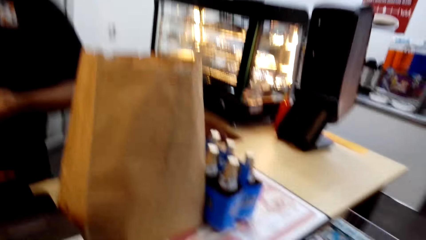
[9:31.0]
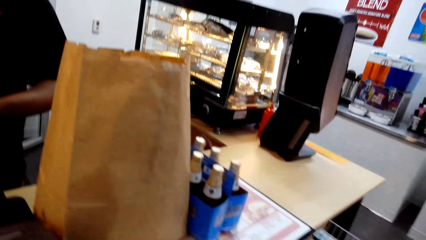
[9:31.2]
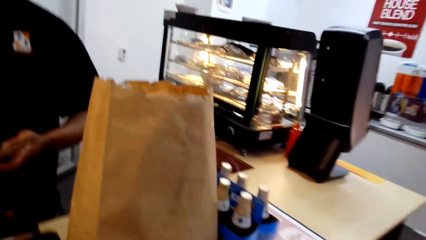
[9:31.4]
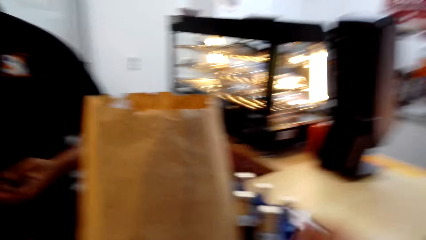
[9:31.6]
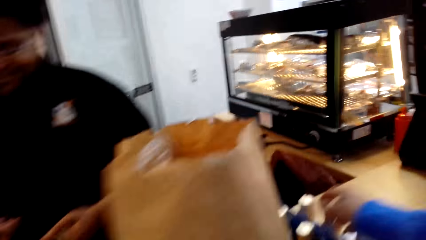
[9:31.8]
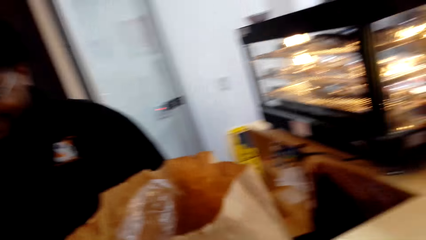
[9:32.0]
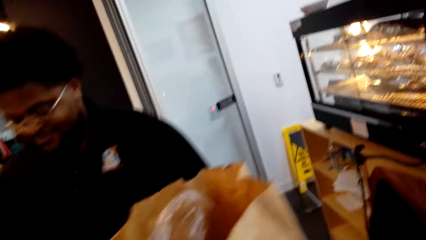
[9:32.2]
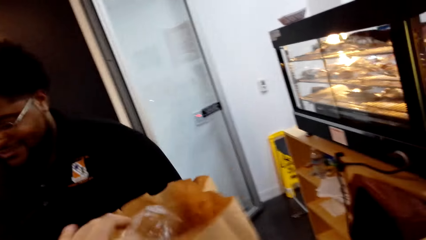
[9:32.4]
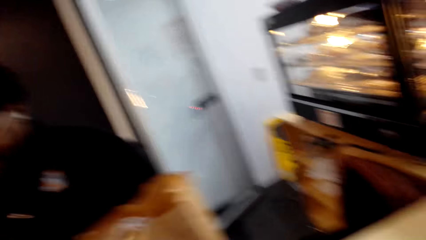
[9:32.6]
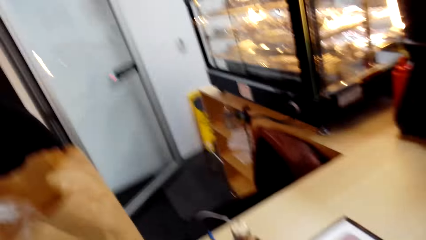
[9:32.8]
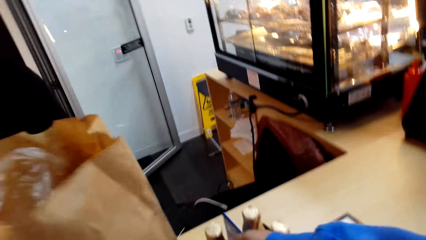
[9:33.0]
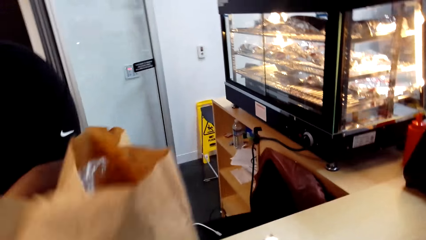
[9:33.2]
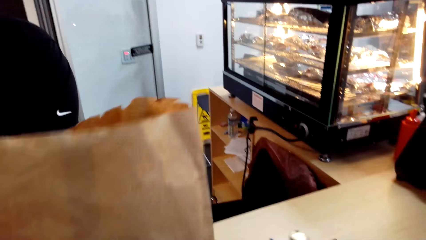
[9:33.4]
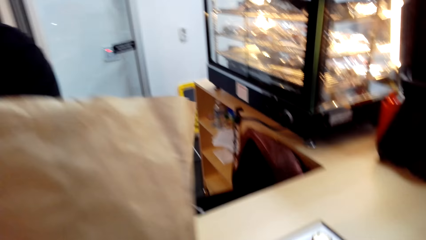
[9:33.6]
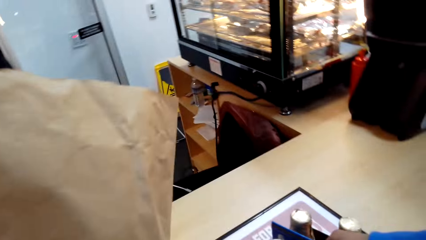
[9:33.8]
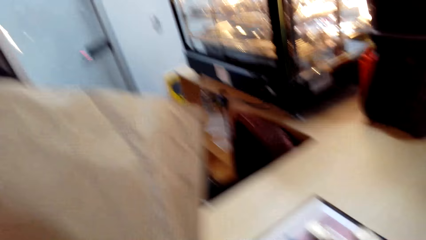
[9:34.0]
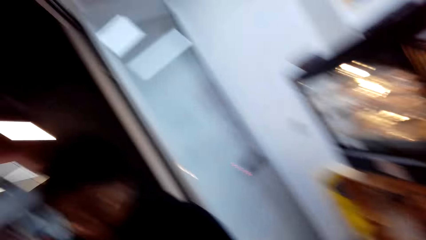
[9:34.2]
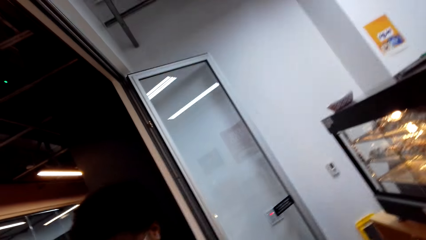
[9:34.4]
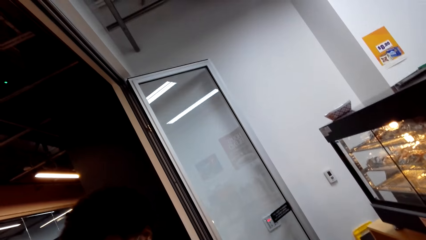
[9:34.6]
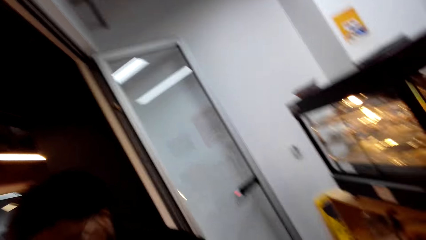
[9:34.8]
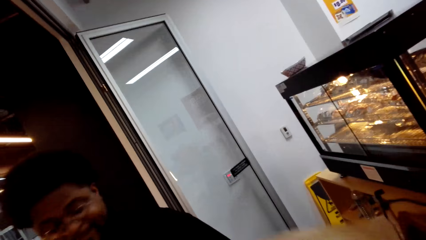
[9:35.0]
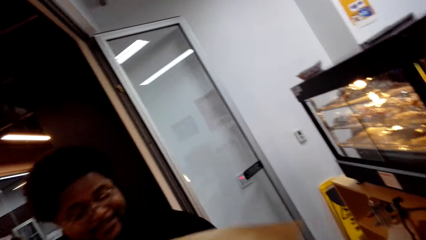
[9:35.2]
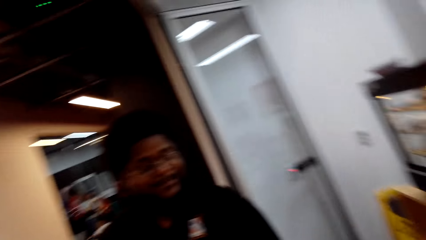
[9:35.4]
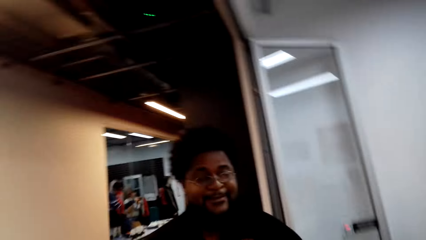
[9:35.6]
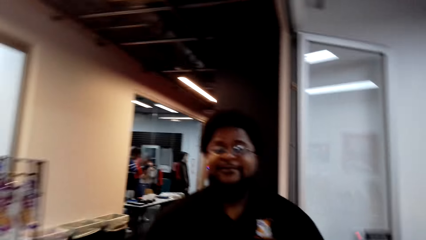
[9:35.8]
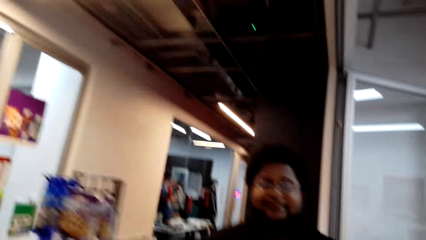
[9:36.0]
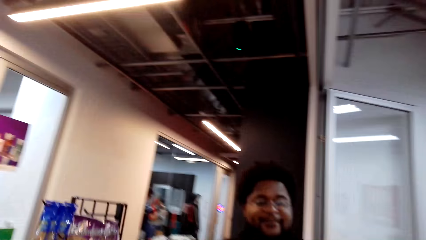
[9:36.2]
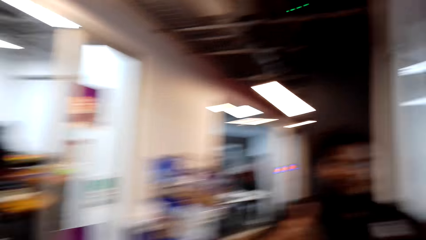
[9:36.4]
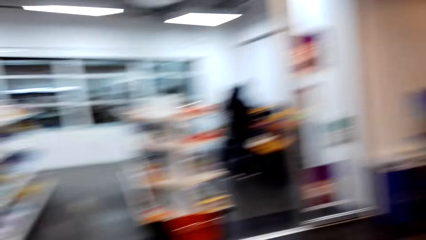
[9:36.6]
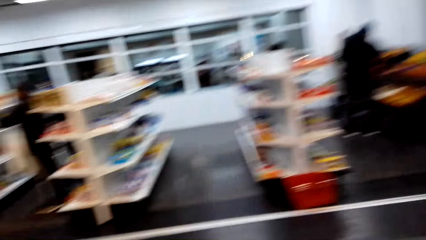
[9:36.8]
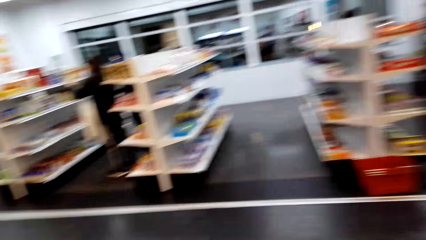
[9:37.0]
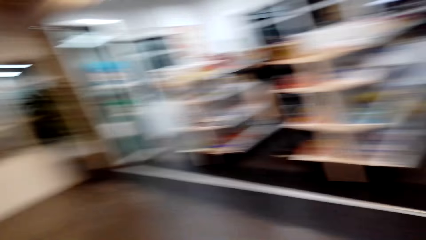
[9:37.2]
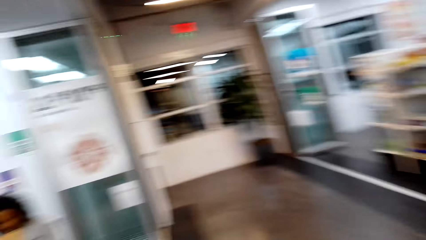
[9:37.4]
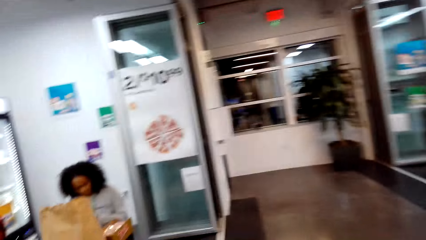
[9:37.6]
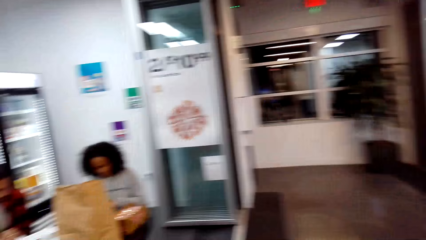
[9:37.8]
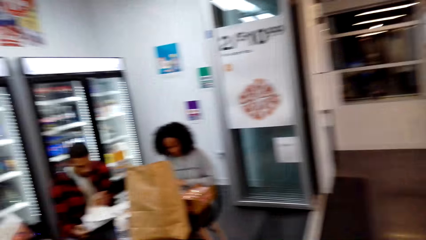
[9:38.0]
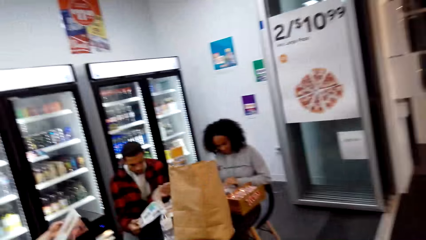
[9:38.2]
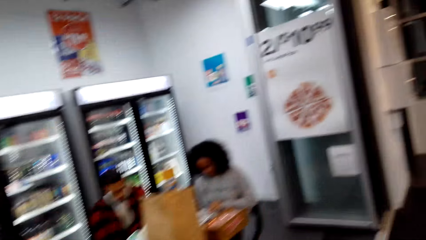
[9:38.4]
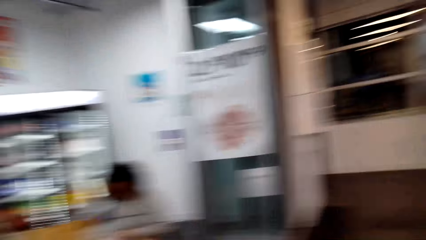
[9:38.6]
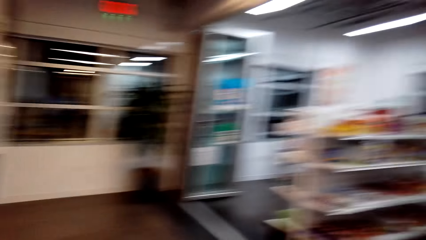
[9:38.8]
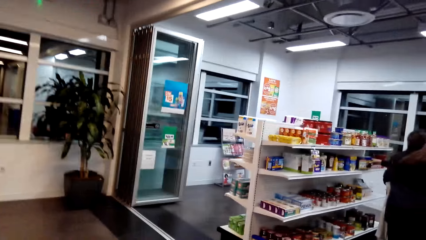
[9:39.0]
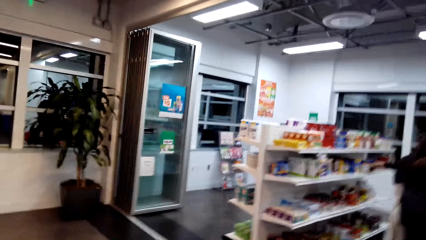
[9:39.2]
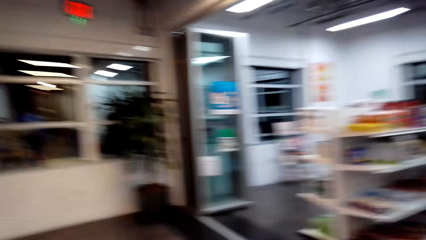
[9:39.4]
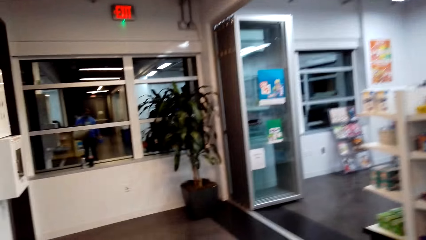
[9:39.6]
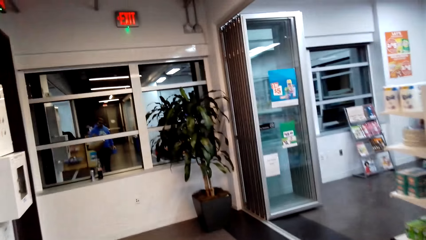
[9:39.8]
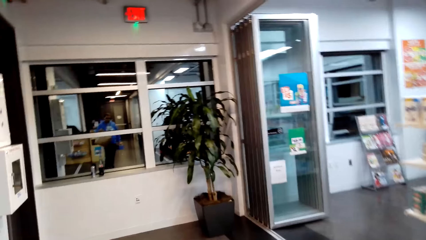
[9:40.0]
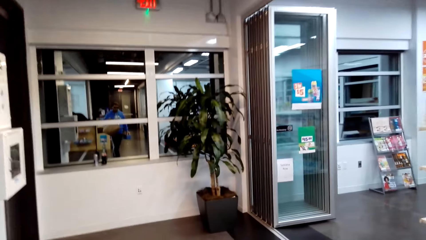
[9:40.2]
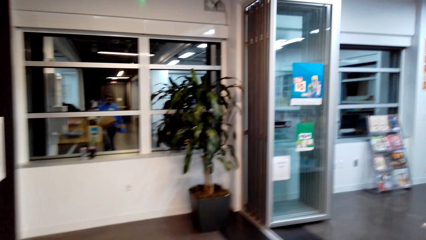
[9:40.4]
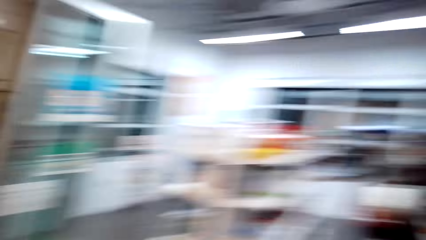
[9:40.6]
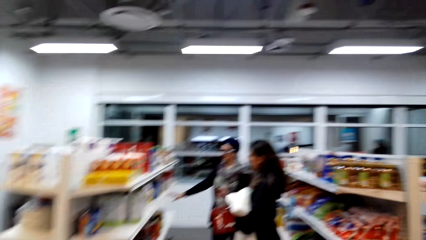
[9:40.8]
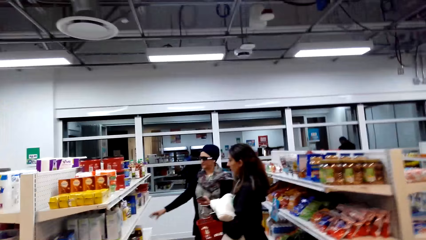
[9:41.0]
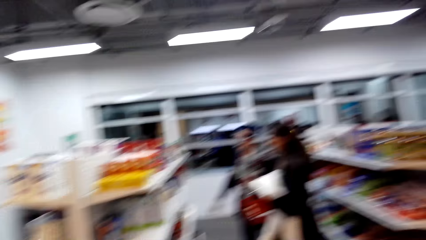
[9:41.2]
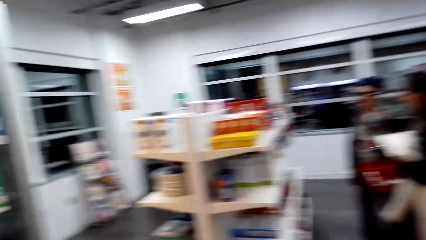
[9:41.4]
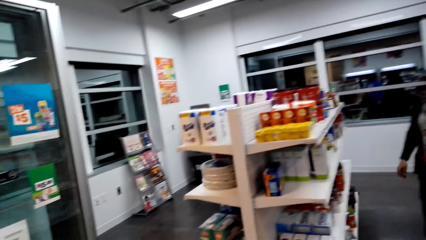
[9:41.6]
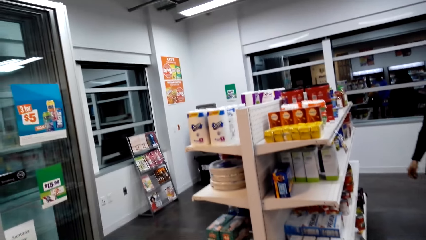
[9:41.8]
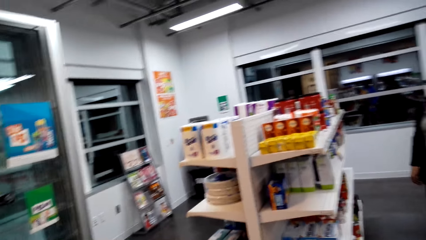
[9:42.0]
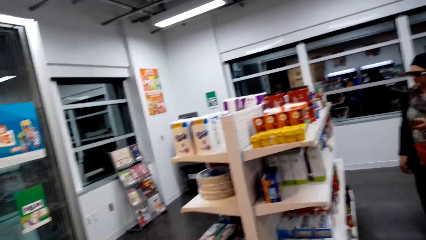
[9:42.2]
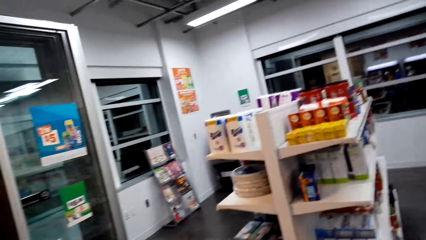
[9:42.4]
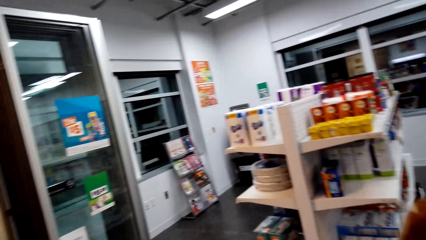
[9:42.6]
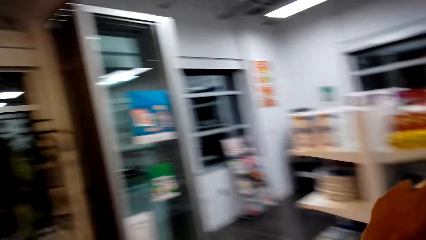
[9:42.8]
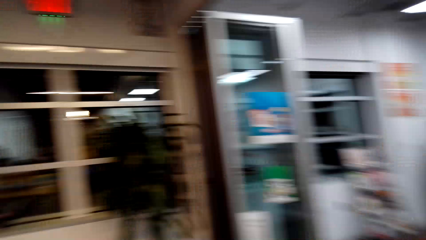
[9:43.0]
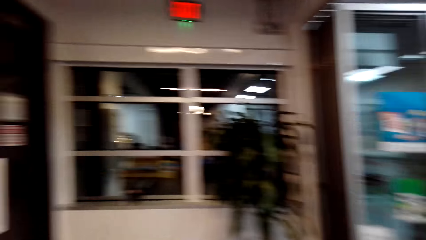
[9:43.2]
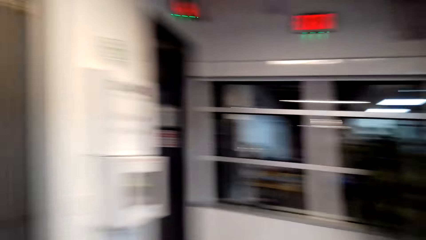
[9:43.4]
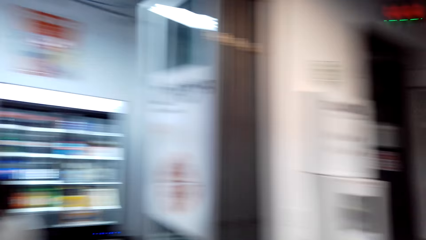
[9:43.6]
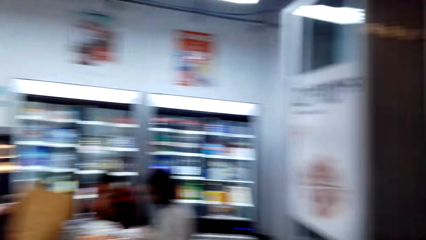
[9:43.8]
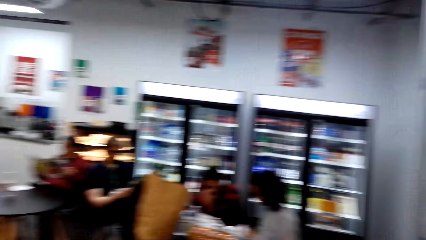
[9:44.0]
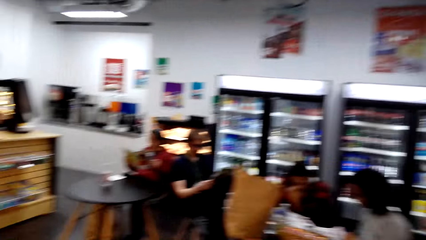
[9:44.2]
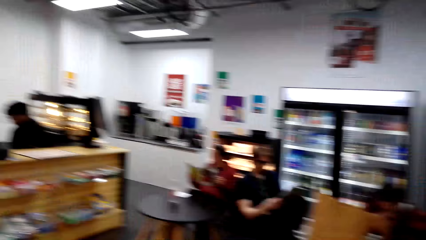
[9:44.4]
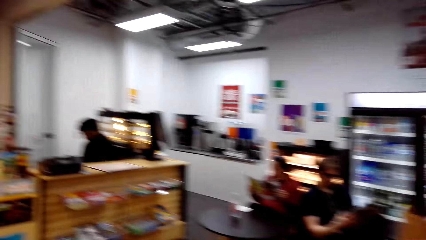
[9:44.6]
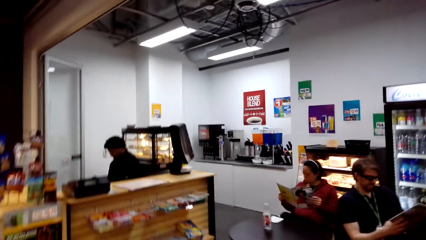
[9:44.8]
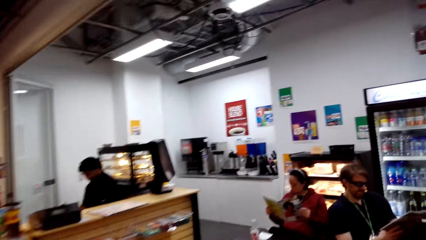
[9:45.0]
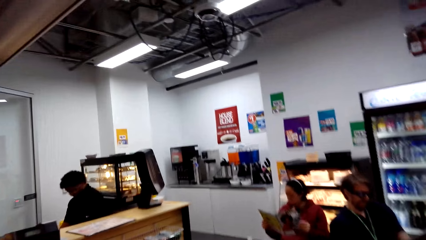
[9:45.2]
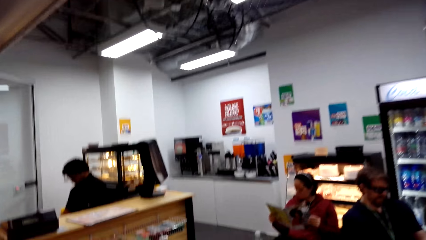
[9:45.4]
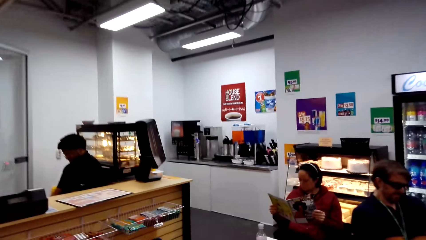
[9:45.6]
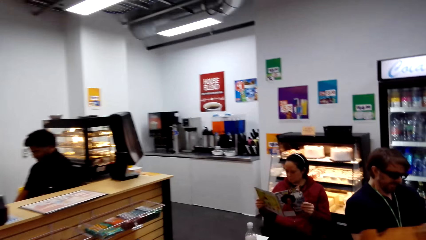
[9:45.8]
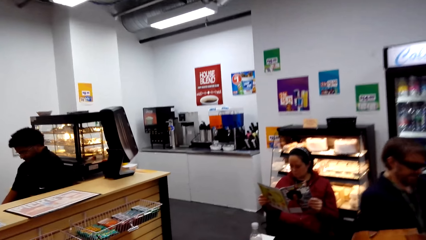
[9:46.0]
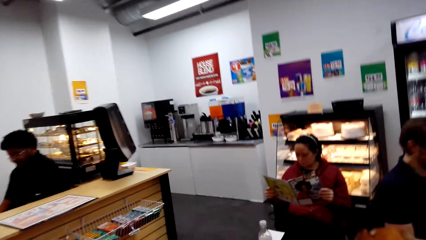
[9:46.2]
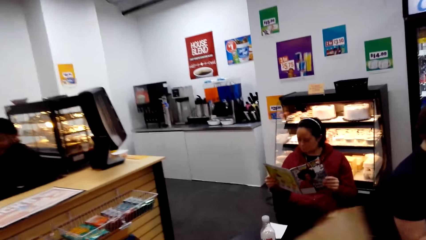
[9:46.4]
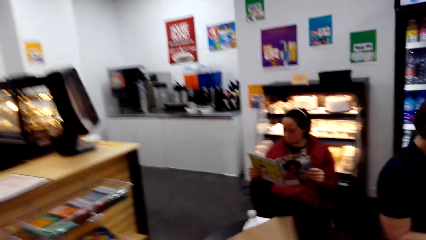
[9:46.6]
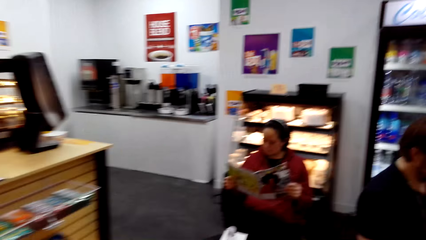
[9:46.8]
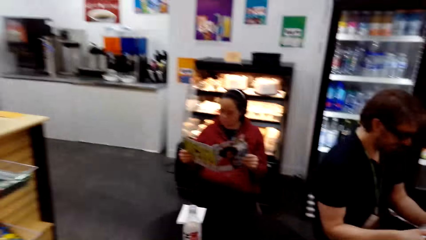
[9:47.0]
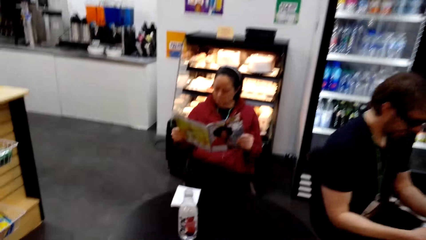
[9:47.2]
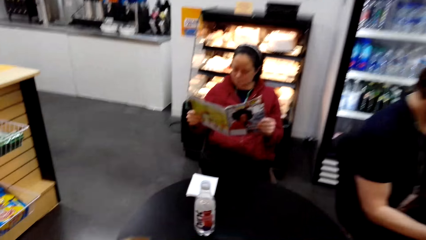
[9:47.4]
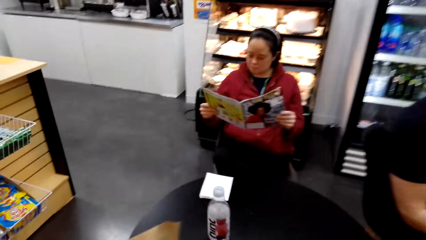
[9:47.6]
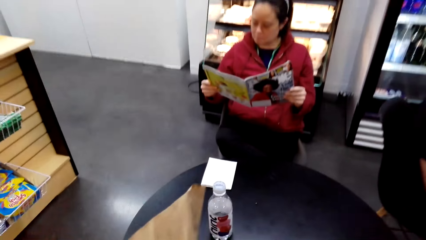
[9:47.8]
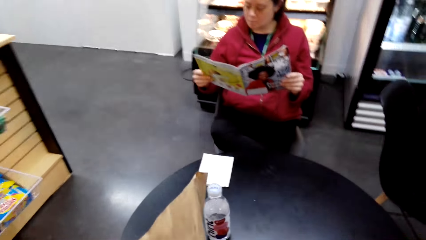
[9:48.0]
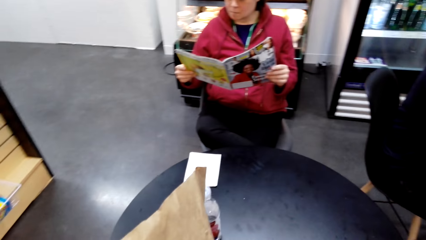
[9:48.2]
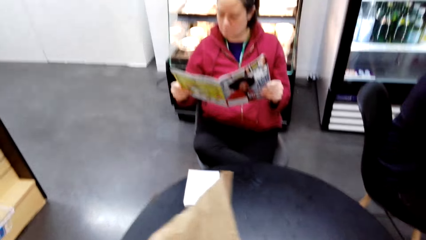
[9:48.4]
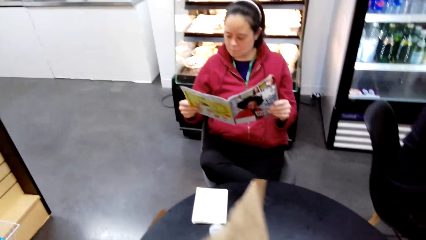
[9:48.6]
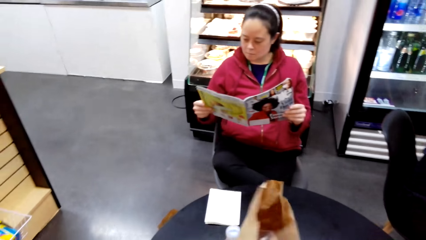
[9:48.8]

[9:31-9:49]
The camera wearer looks around. They pick a shopping bag on the counter. They carry the bag around the store. They put the bag on a table.
